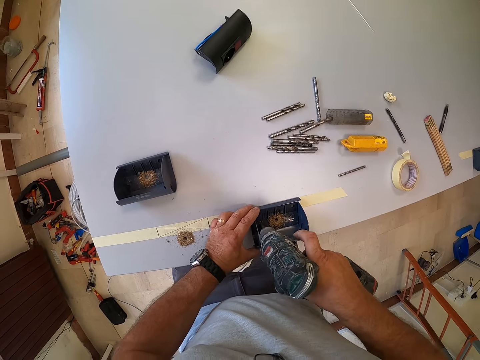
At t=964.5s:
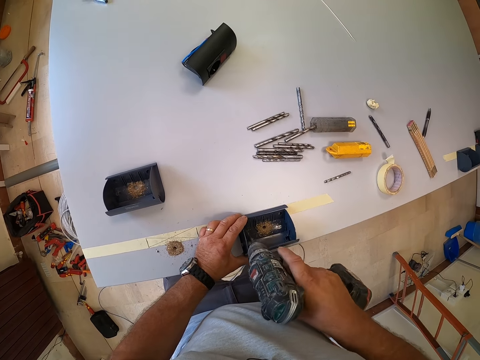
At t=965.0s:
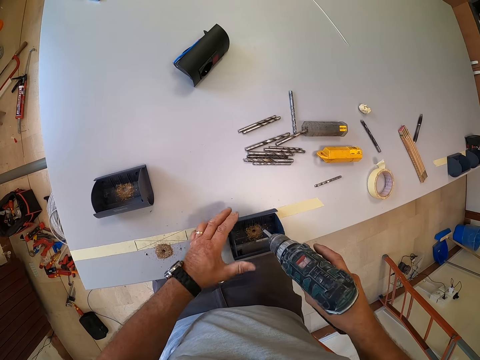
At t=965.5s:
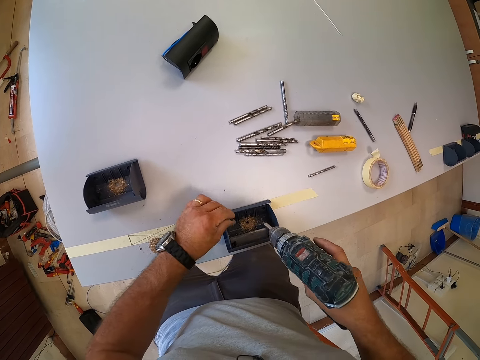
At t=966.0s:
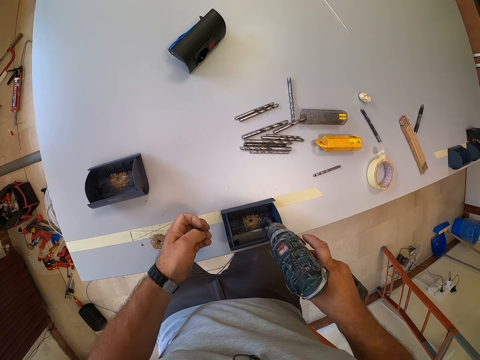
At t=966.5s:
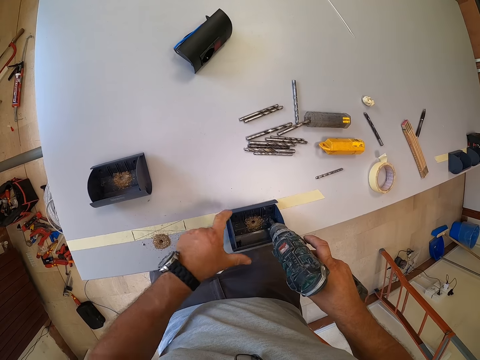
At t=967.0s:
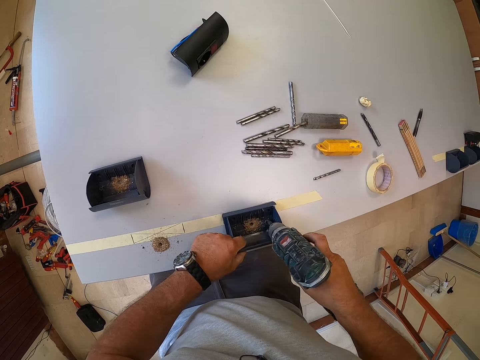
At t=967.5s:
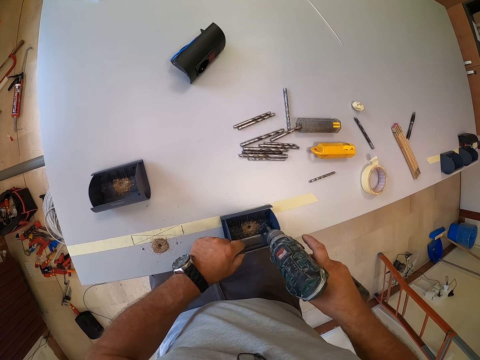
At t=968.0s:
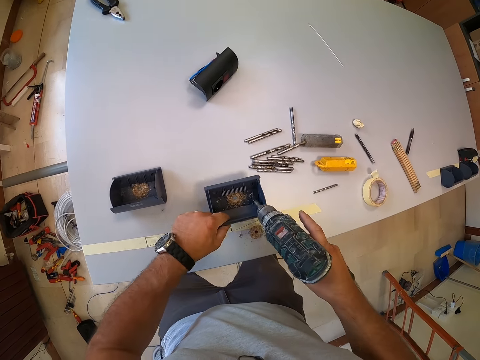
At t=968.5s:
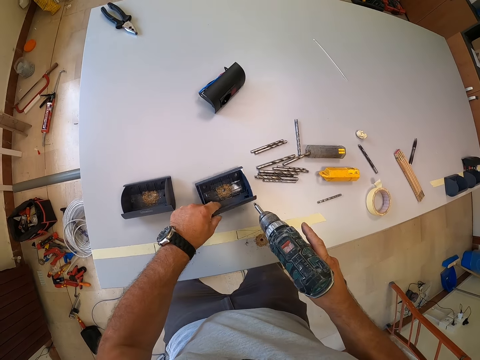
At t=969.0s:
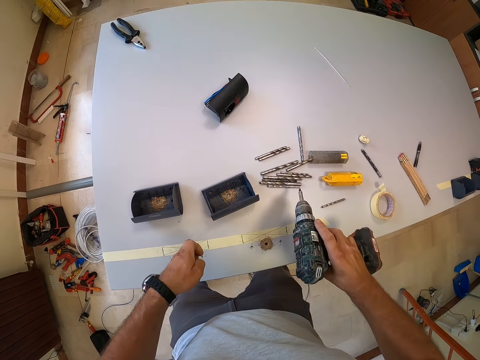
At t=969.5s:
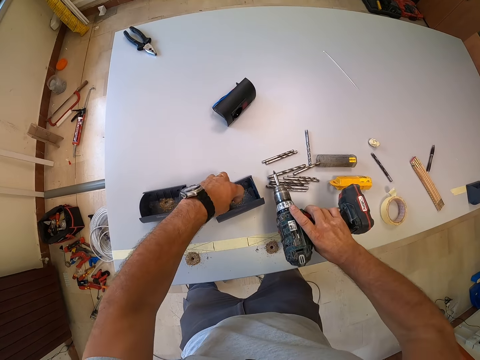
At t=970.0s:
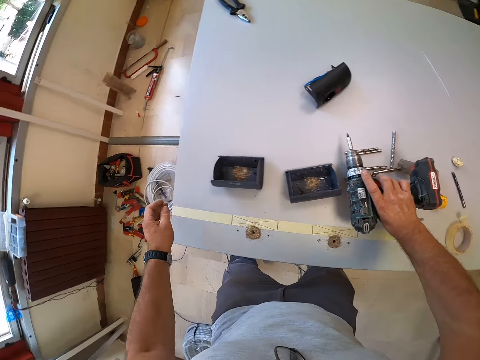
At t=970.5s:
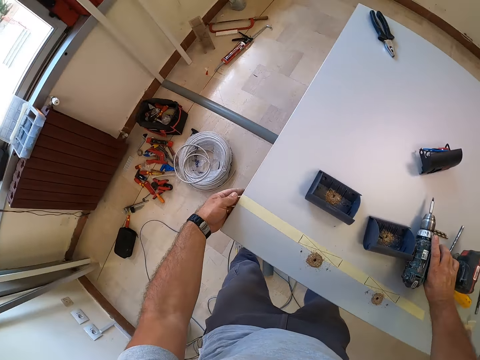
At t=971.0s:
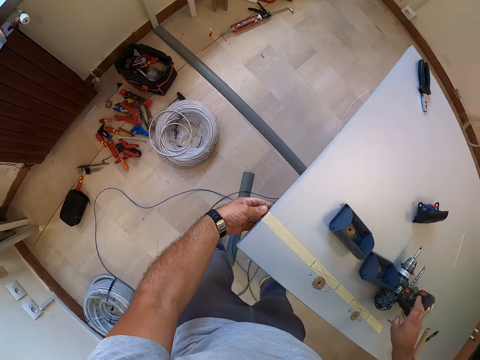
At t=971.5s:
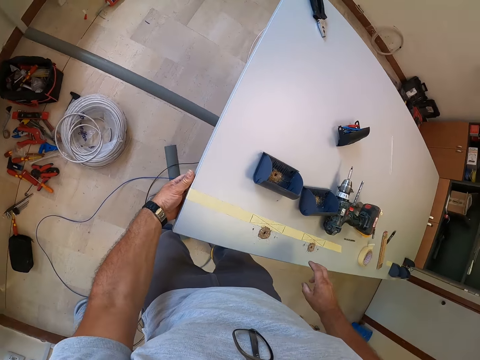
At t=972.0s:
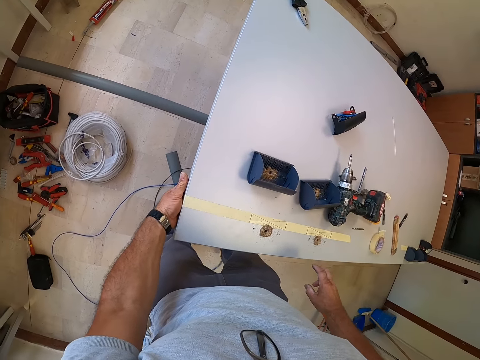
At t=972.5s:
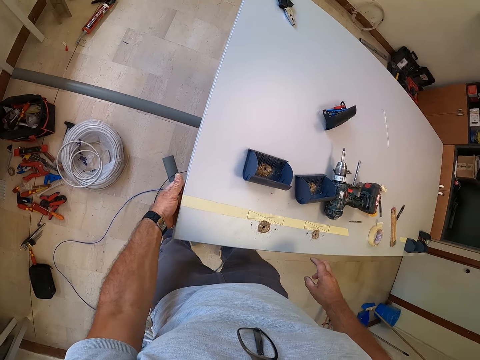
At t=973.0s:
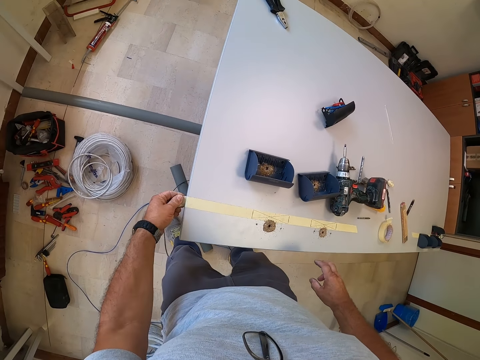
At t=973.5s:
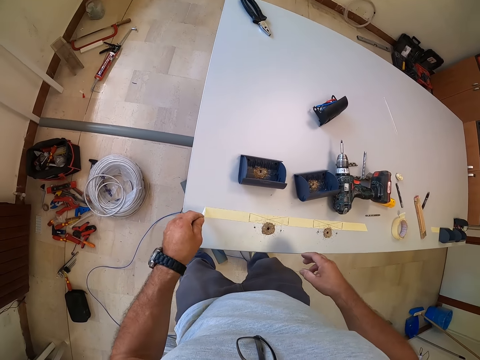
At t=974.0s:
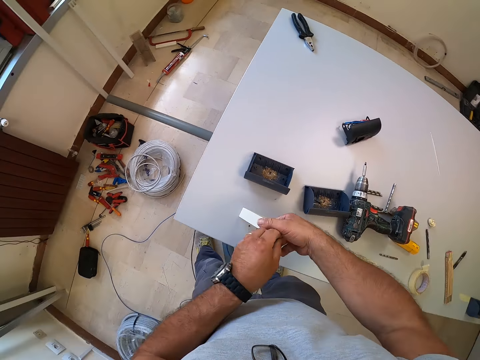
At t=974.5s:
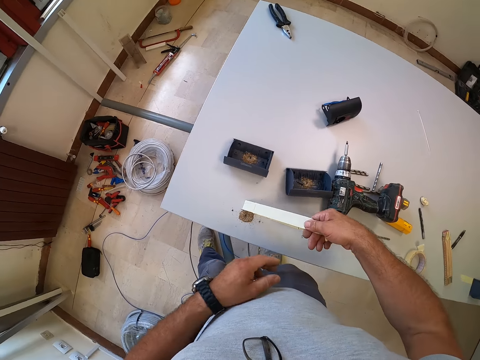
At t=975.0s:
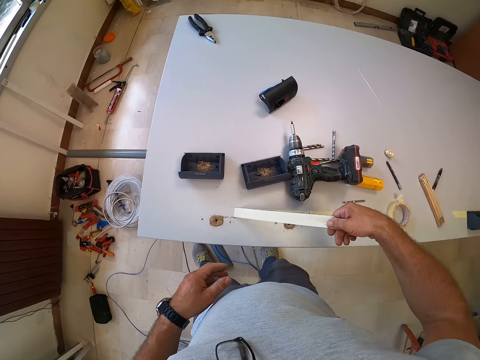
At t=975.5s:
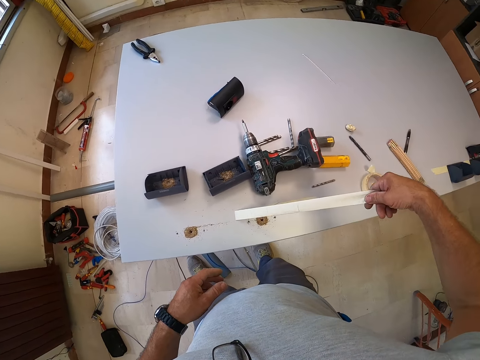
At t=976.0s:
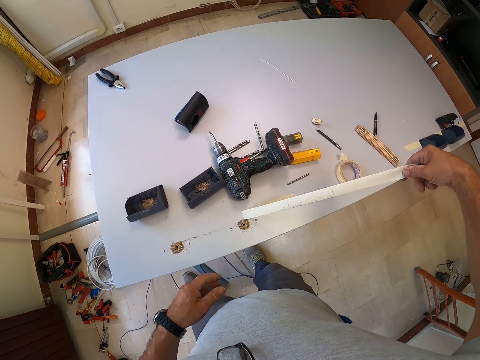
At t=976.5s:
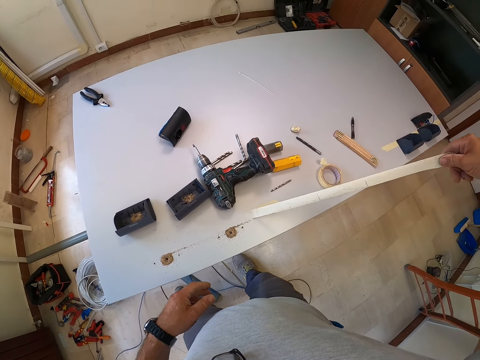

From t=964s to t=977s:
The camera wearer disconnects the mounting box. He removes a bolt from the drill bit. He drills through another plastic box with the cordless driver. He moves the plastic box with both hands. He removes the mounting box and puts down the mounting box on the table. He drops the bolt in his left hand inside a plastic box. He drops the cordless driver on the table. He removes the paper tape from the table. He touches under the table with his hand.

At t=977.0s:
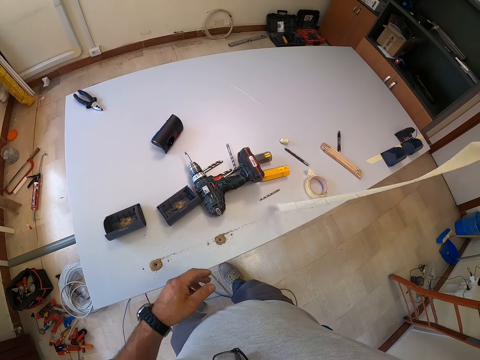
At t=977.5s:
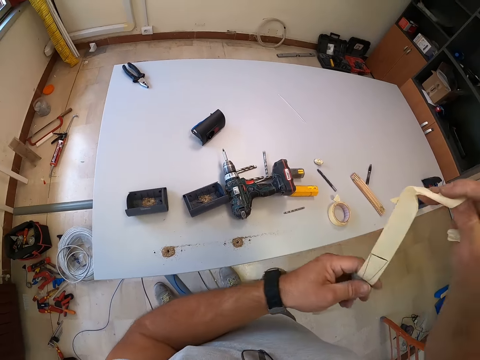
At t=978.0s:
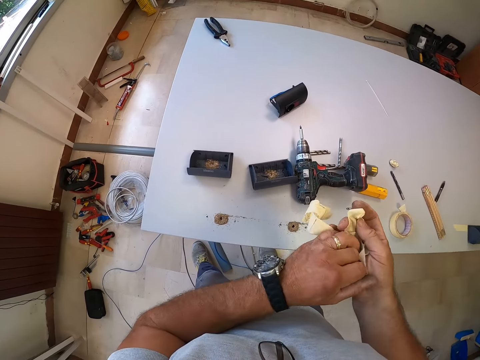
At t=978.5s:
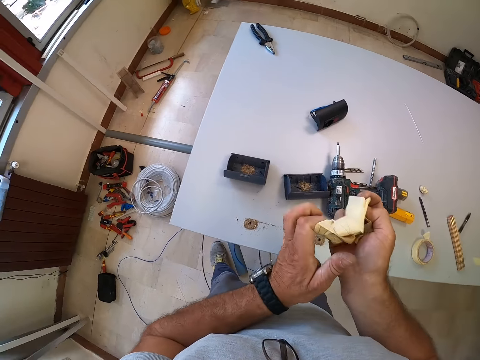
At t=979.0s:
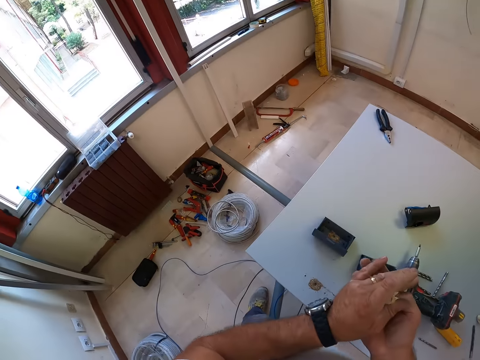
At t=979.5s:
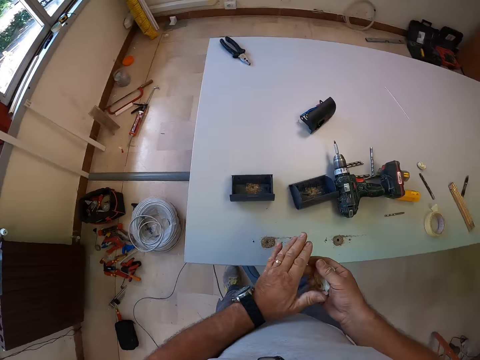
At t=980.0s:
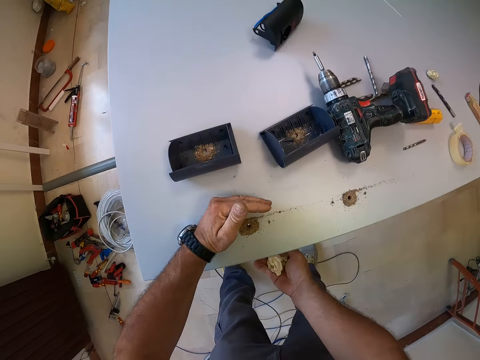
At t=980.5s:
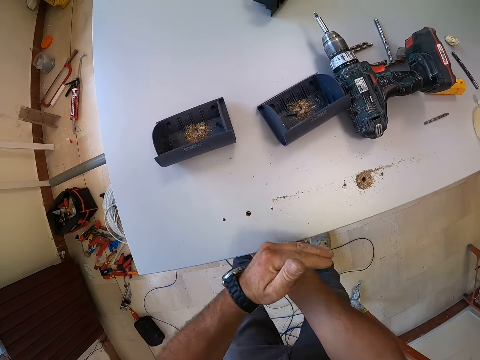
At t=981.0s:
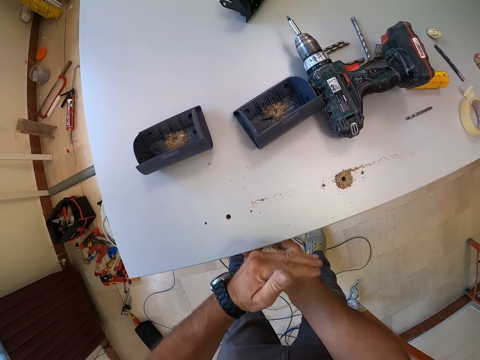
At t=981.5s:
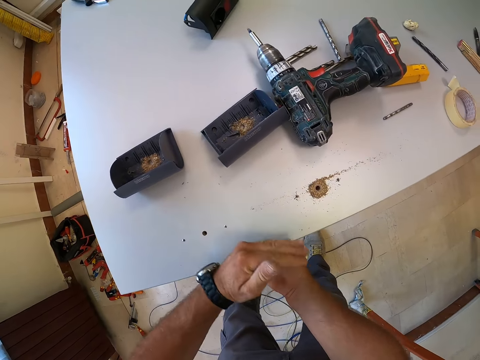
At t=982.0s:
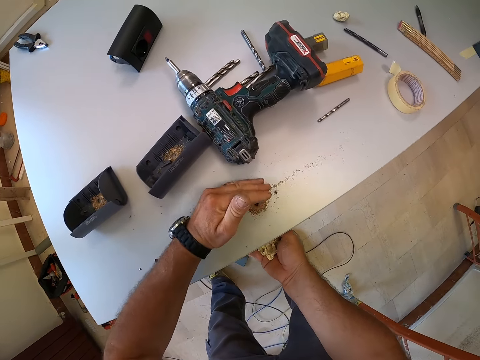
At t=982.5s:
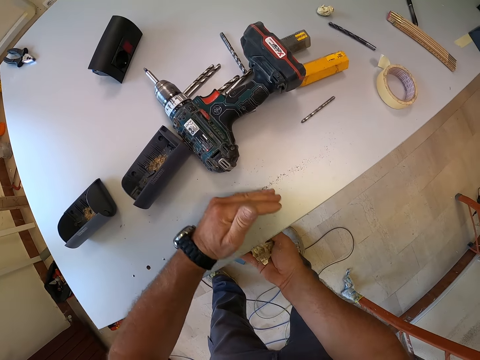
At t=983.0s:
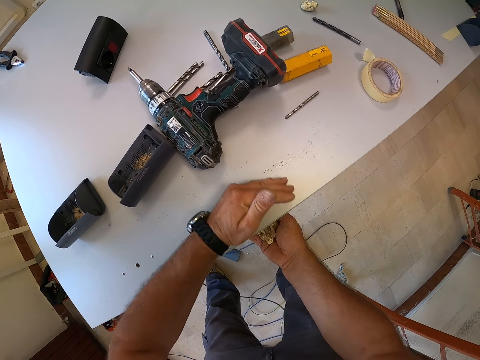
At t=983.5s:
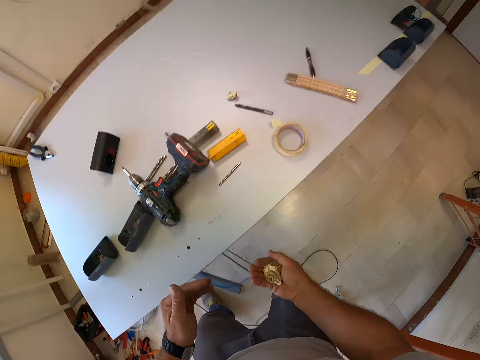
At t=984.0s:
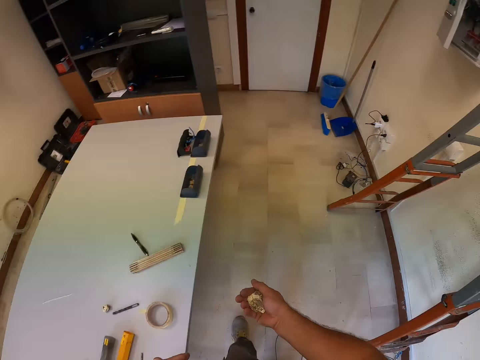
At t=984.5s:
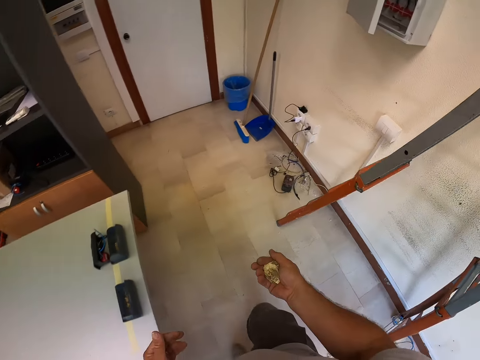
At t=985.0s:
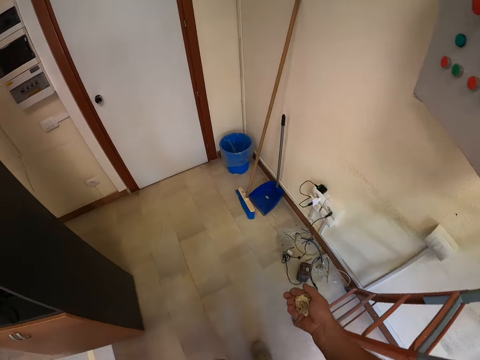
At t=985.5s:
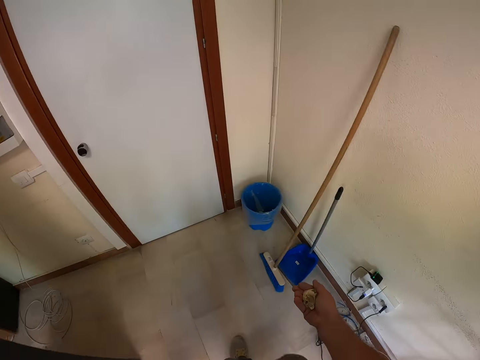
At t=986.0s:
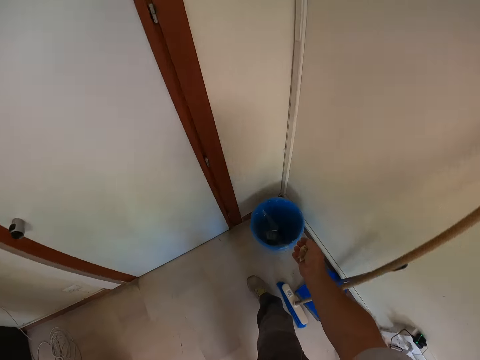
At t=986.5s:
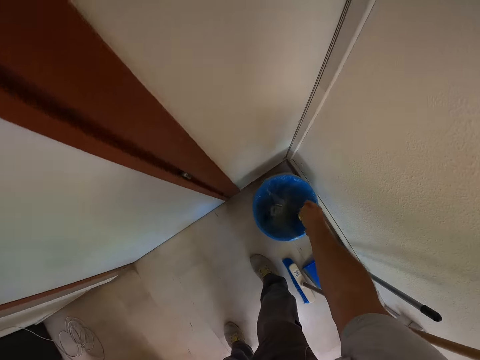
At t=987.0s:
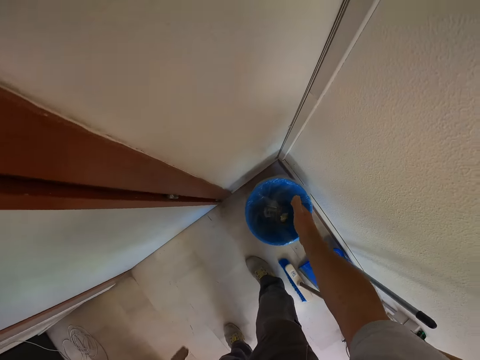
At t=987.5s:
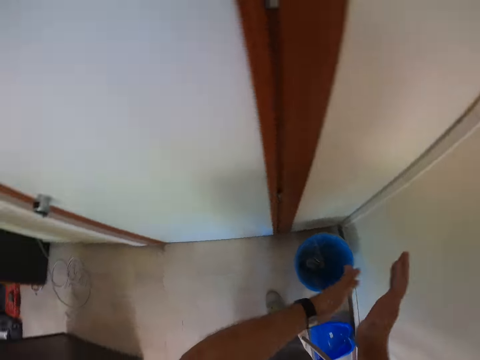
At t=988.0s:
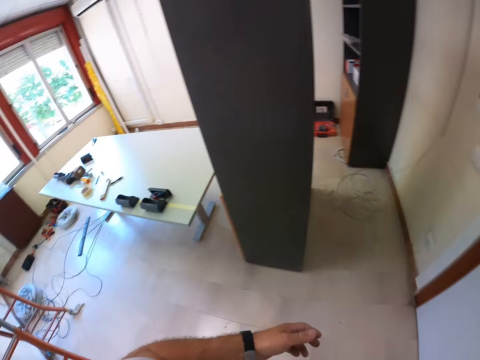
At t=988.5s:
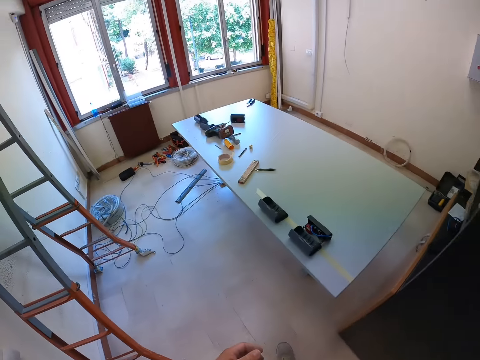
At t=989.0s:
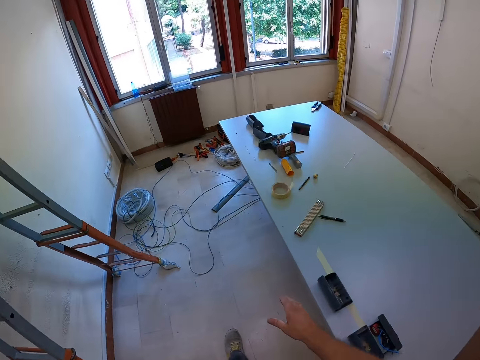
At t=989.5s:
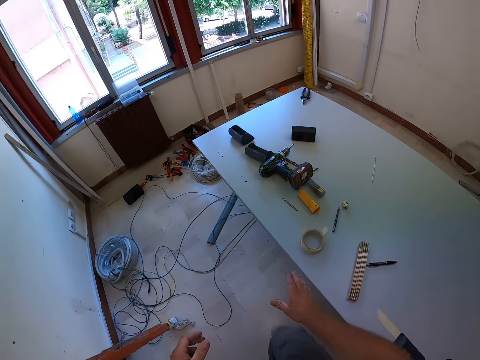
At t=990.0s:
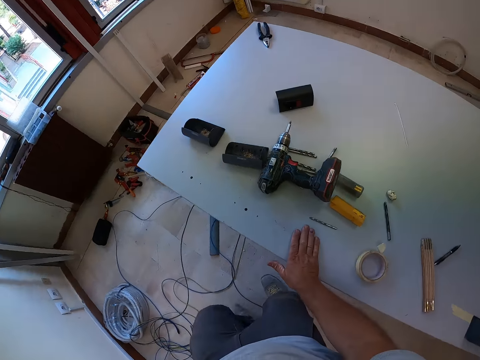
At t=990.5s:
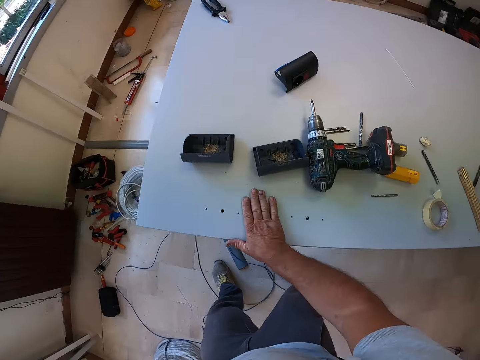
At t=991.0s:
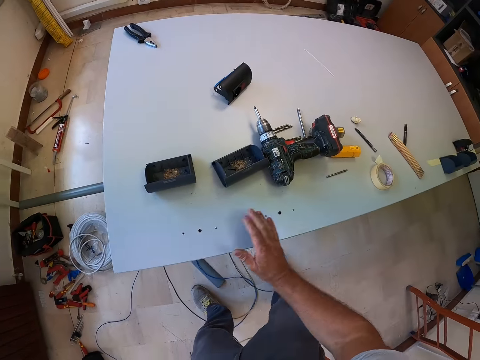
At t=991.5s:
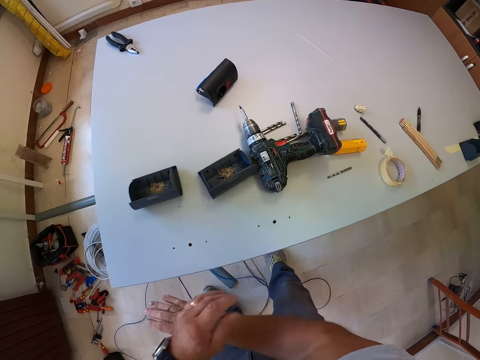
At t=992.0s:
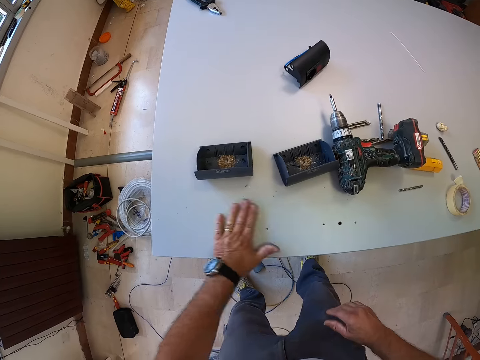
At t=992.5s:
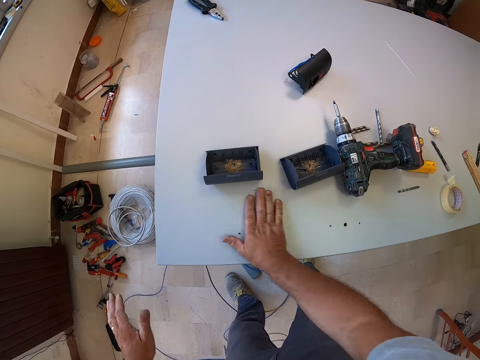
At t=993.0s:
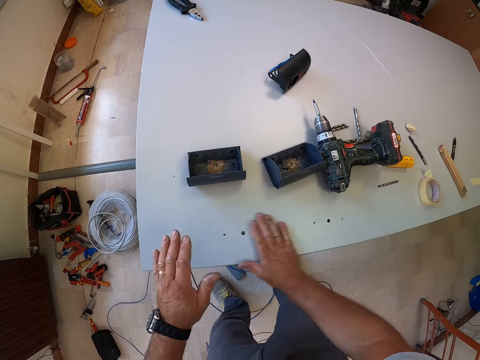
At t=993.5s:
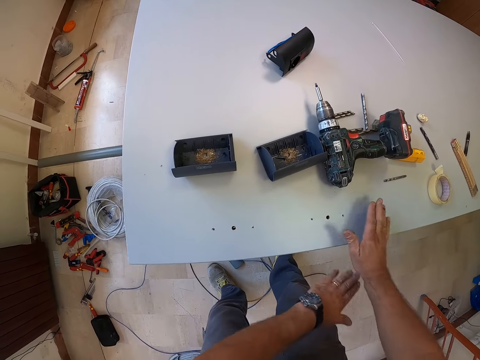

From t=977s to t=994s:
The camera wearer squeezes the paper tape with his hands. He folds the masking tape. He packs dirt from the table with his left hand onto his right hand. He wipes the table with his hand. He walks towards the trash bin. He pours the dirt in the trash bin. He dusts his hands. He rubs his hands together. He walks towards the table. He wipes the table with his hands.
